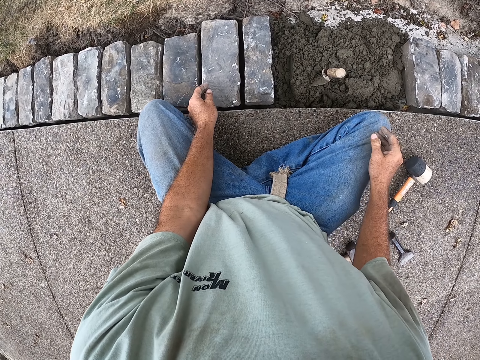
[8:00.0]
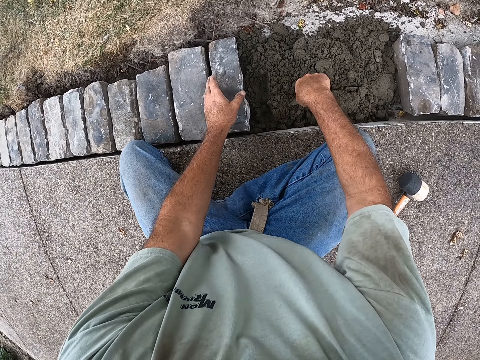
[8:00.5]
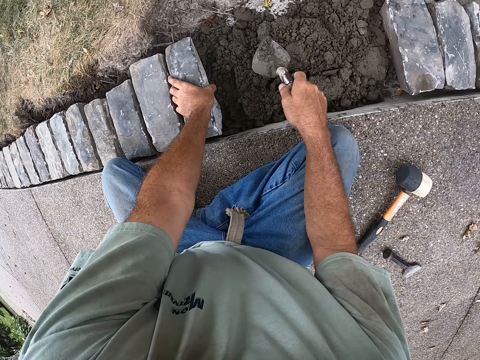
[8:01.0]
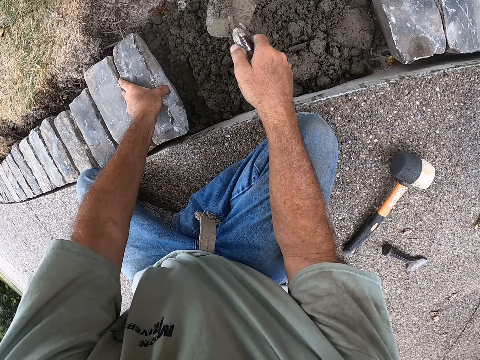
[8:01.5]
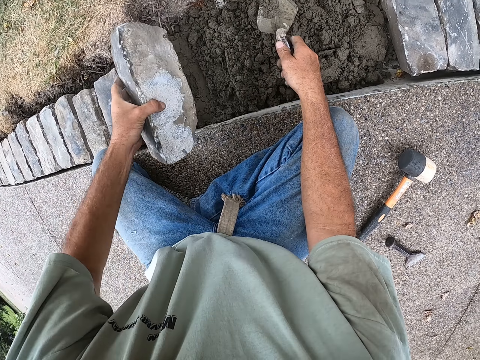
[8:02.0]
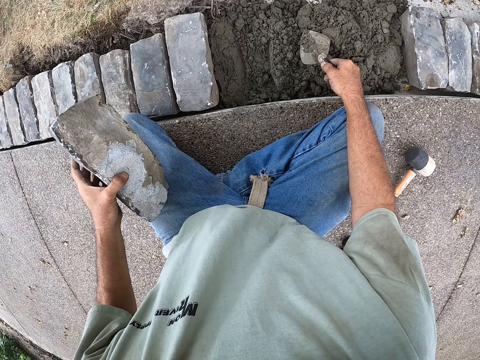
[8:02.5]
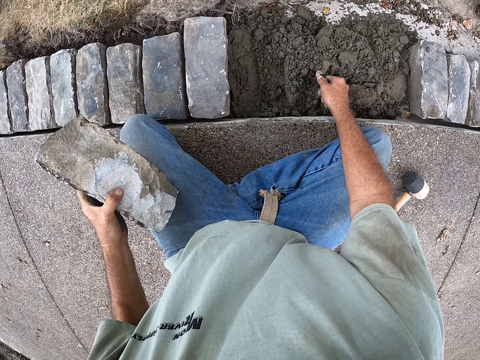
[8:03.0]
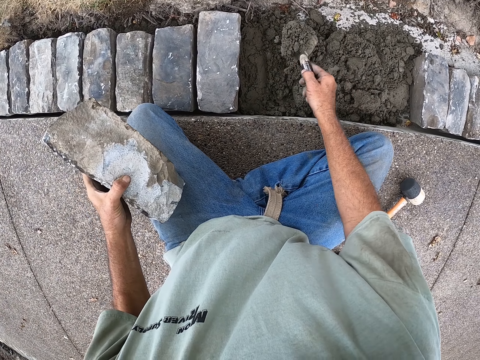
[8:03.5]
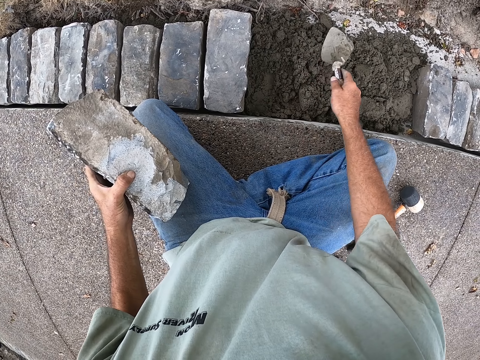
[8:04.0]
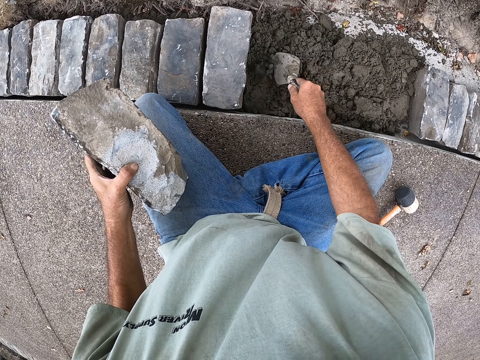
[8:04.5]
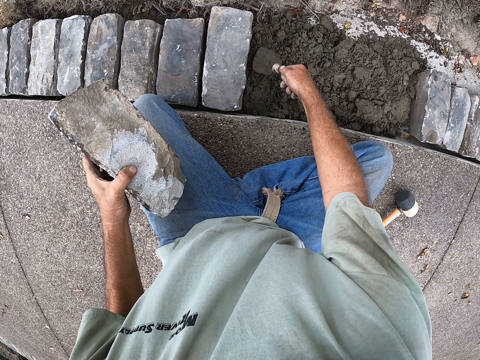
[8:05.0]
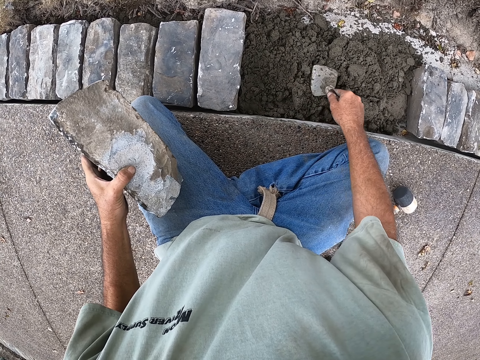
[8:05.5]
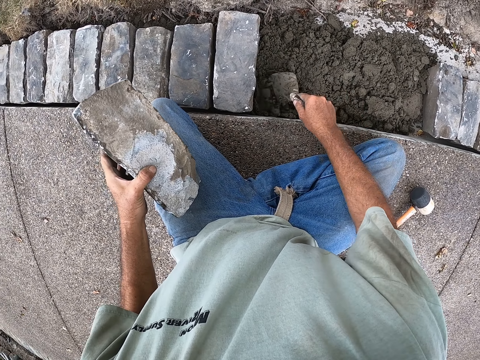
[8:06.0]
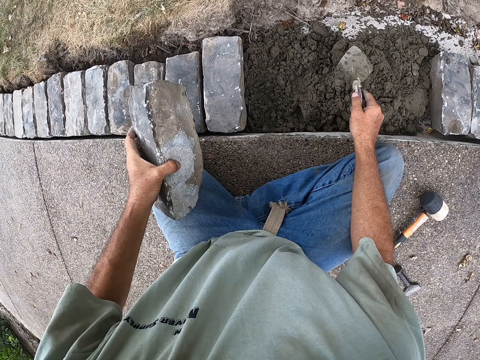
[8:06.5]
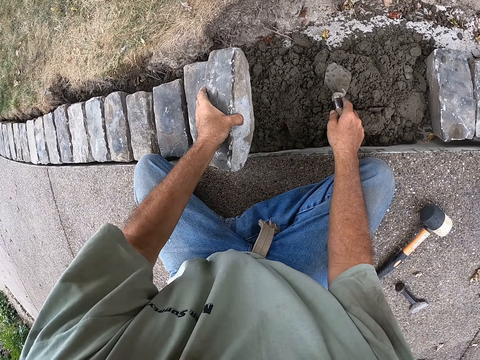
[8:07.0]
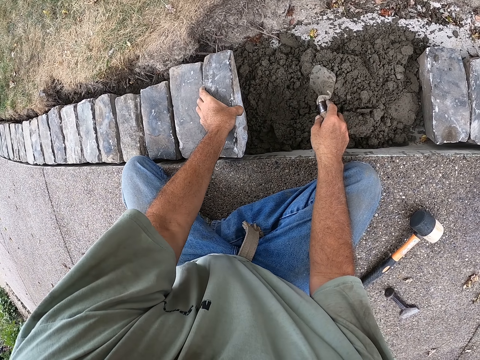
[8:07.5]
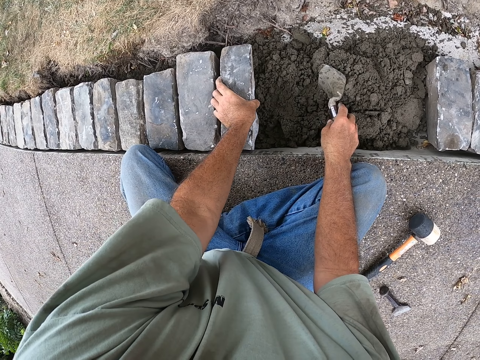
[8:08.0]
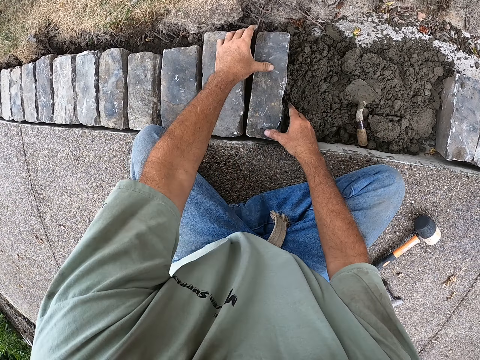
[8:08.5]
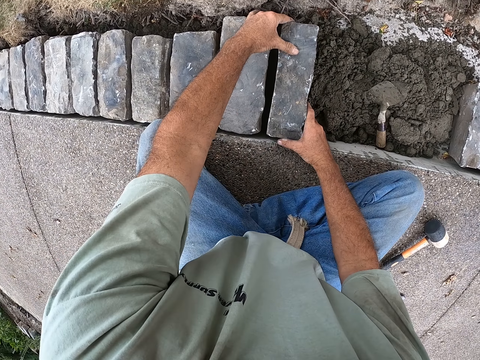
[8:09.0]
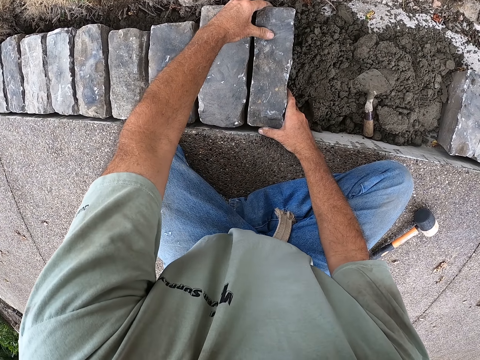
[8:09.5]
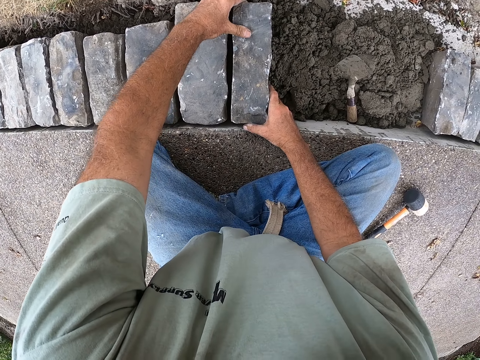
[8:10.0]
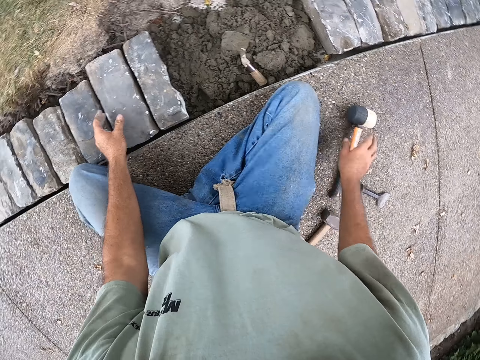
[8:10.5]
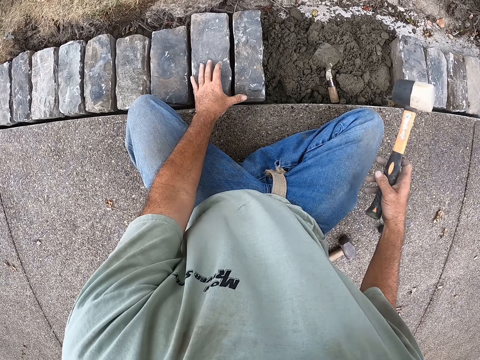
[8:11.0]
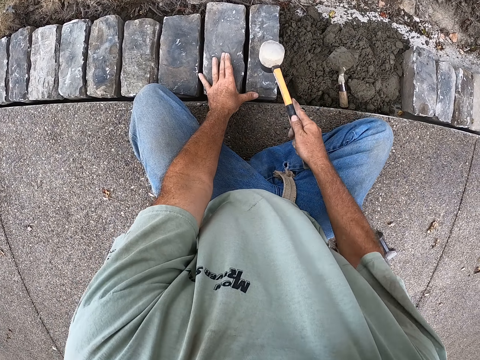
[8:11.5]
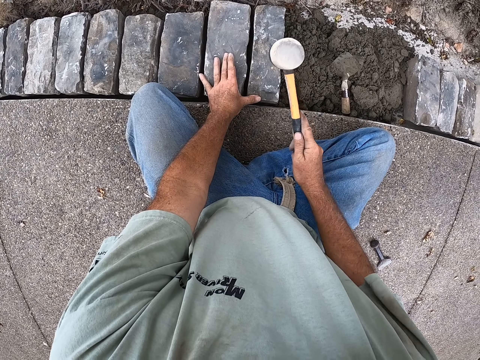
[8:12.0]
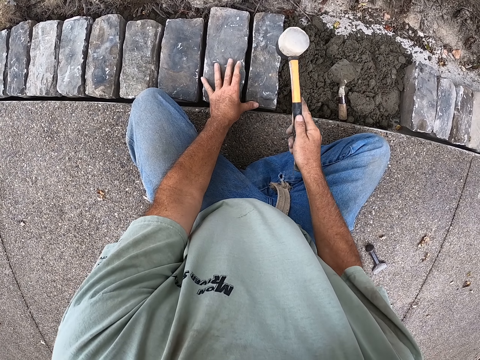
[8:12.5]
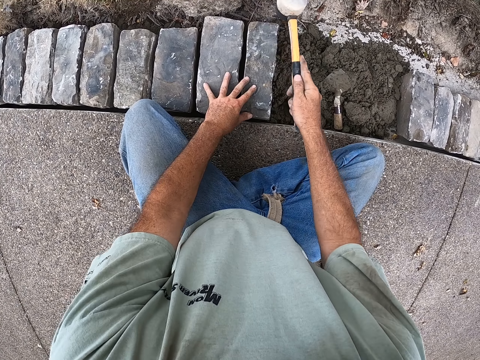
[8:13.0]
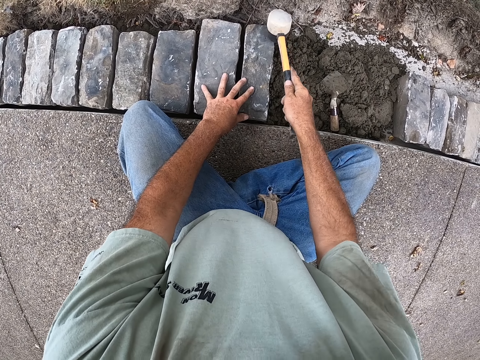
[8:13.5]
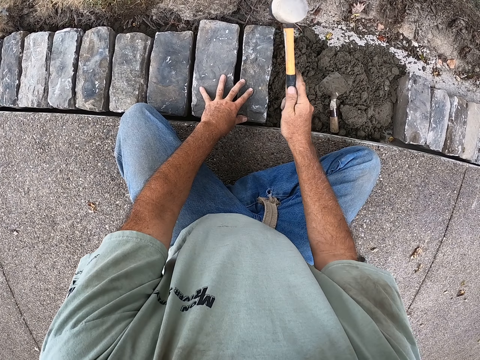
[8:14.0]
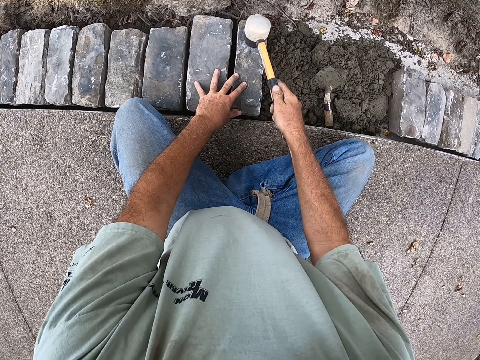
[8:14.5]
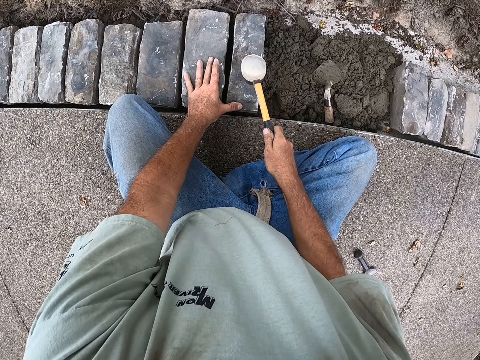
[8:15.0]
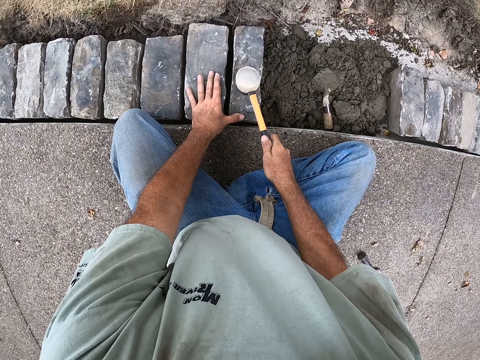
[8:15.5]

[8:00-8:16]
The camera wearer picks up the building trowel. They pick up the block and scoop the cement. They place the block down. They hold the block. They pick up the mallet and hit the block with the mallet.

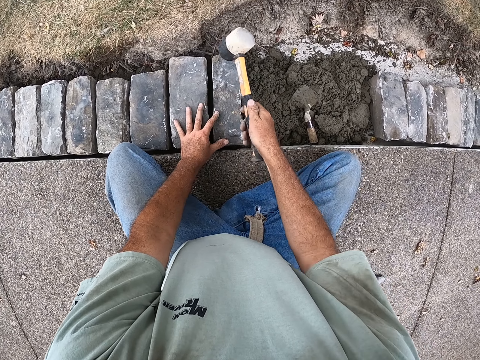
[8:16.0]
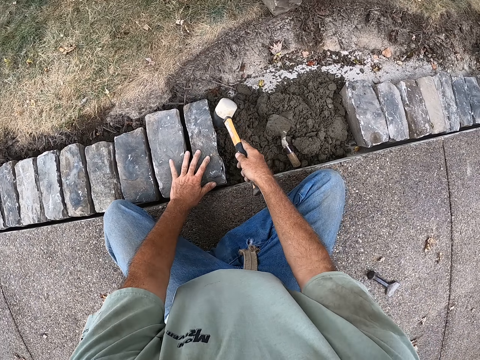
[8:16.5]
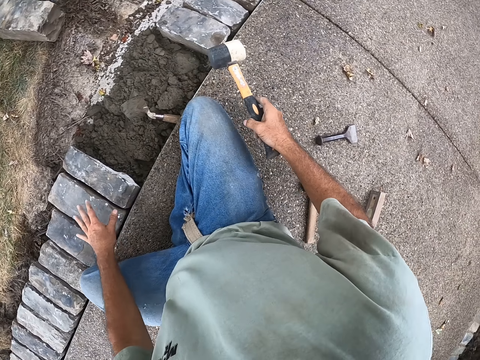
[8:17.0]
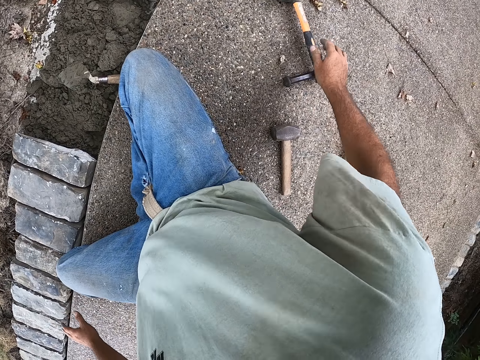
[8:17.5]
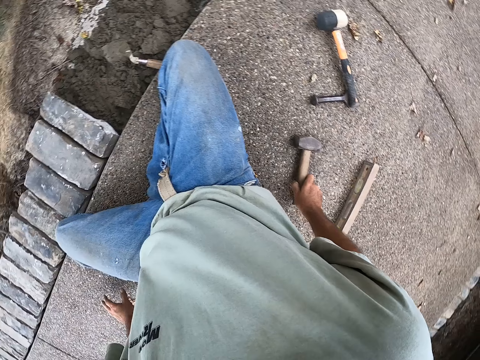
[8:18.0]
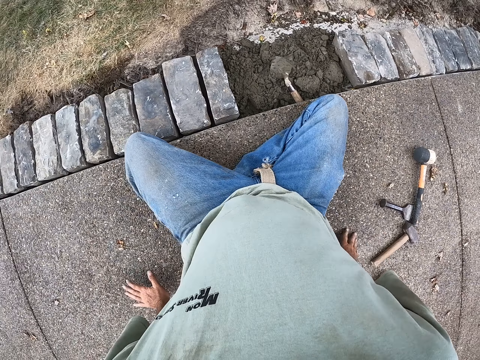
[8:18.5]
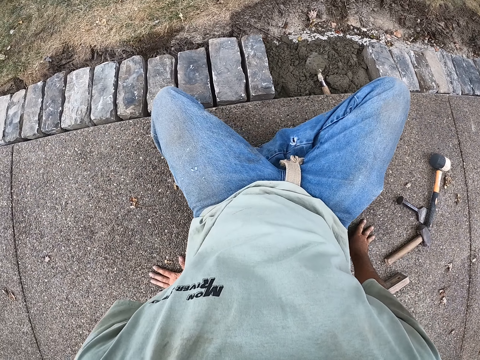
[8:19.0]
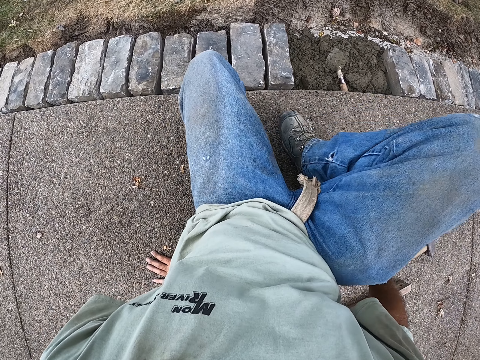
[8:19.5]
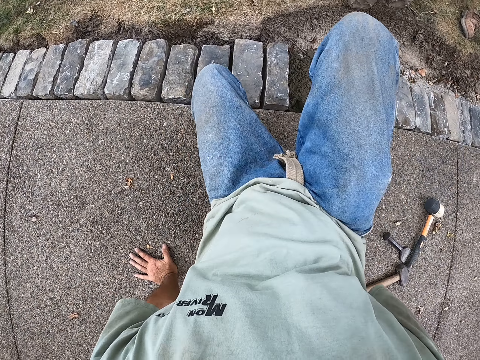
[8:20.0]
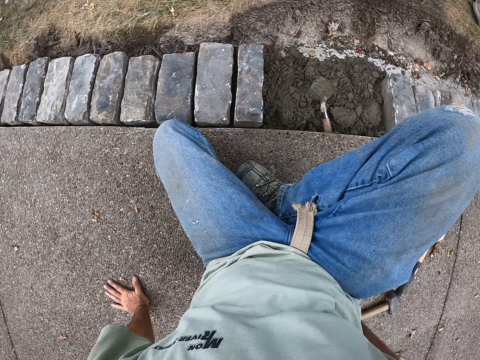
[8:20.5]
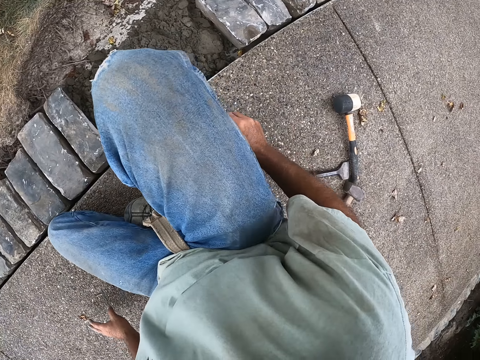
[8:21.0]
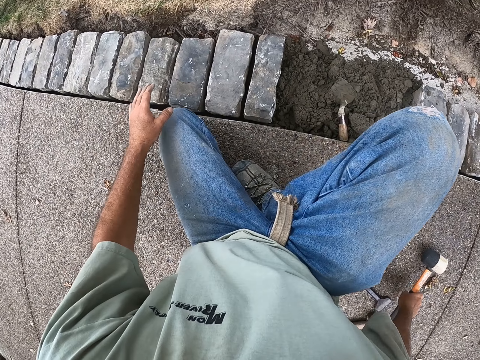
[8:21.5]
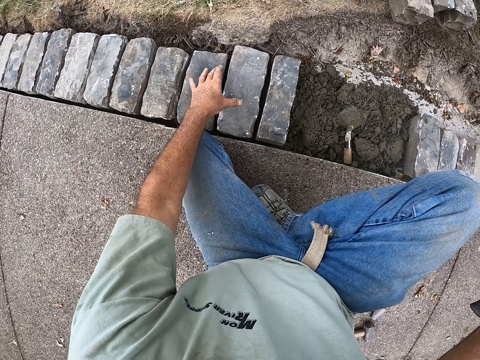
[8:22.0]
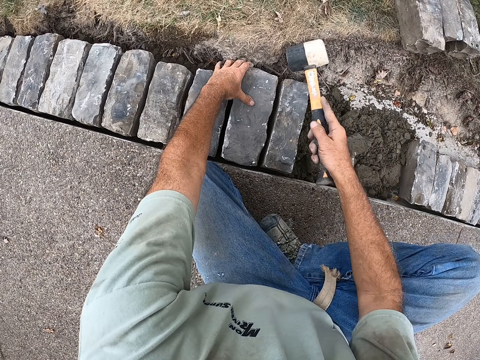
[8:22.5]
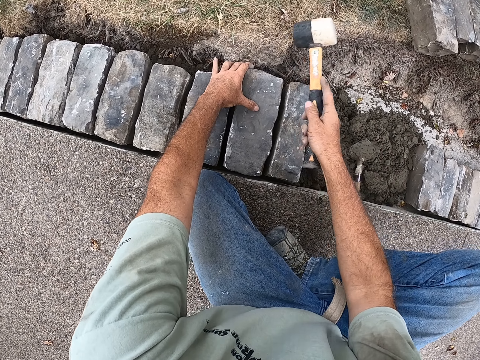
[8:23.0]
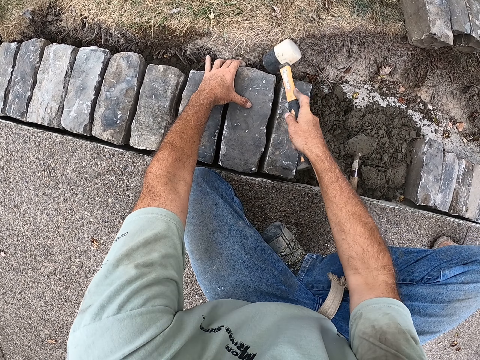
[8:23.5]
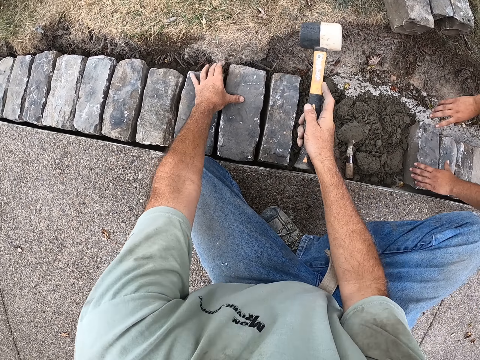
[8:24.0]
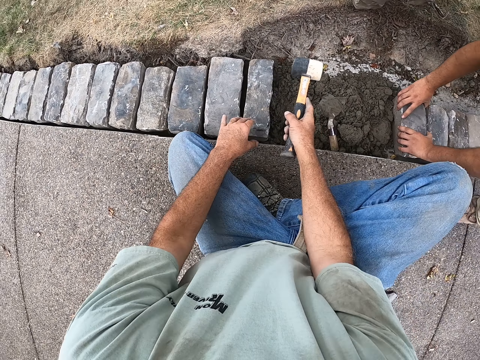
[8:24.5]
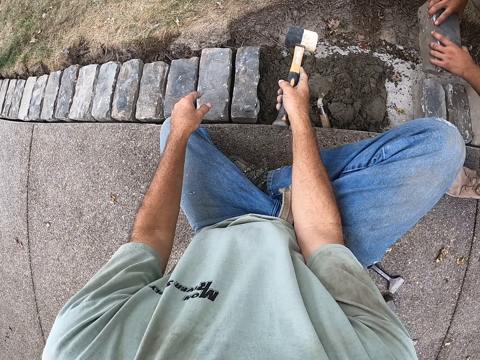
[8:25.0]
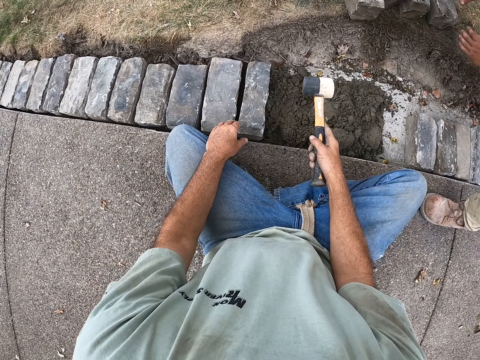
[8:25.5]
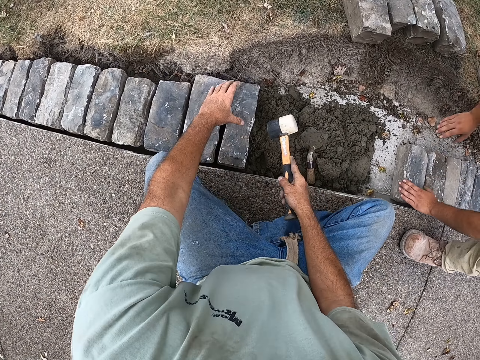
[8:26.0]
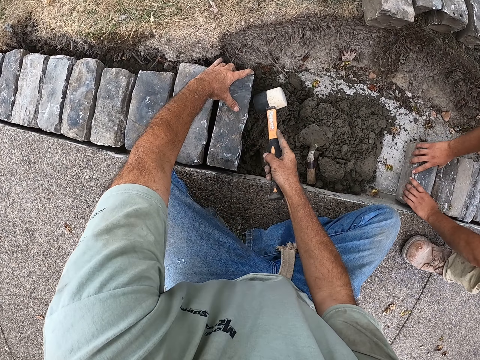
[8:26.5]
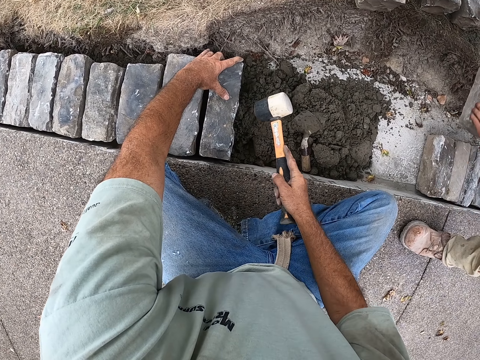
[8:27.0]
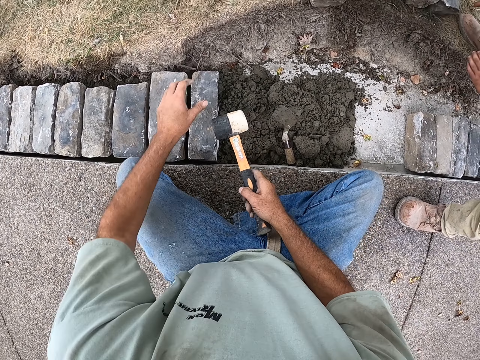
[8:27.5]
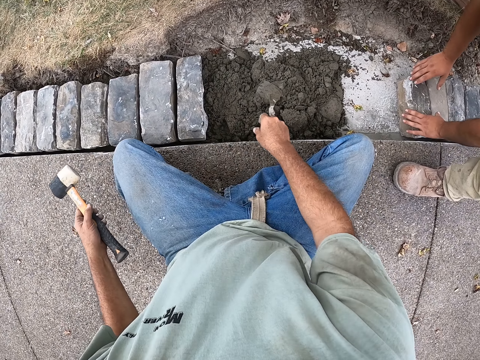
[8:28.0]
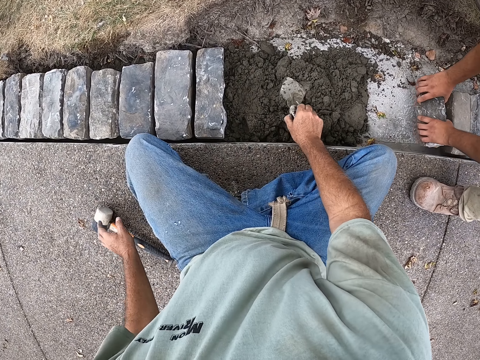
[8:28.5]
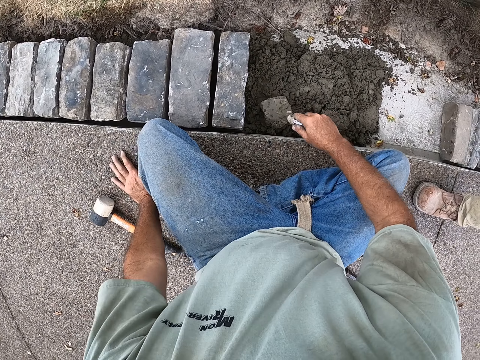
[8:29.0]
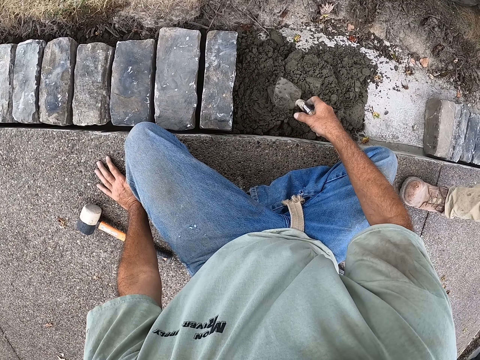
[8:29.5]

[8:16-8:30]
The camera wearer places the mallet down. They move around. They pick up the mallet and hit the block with the mallet. They hold the mallet. They hit the block with the mallet. They pick up the building trowel.
